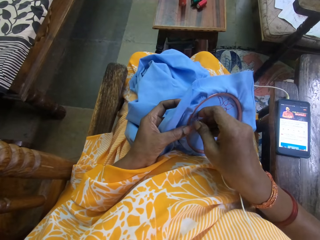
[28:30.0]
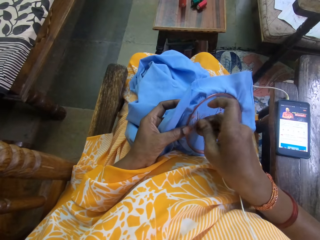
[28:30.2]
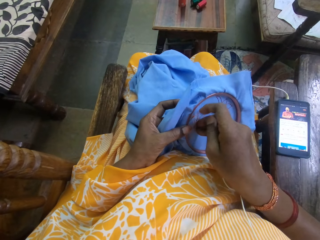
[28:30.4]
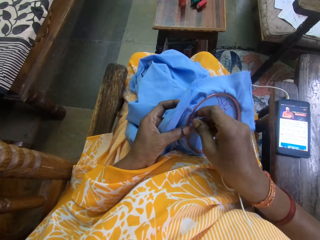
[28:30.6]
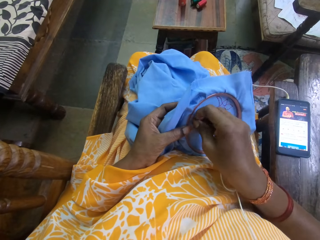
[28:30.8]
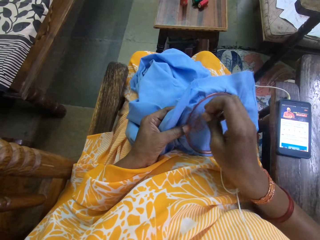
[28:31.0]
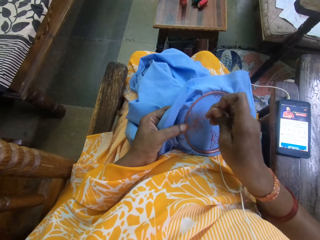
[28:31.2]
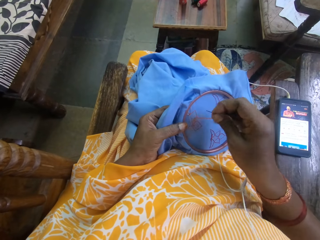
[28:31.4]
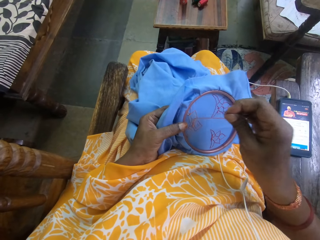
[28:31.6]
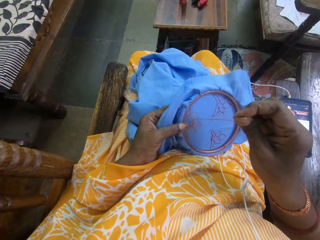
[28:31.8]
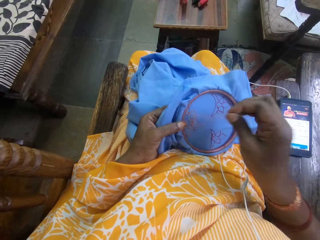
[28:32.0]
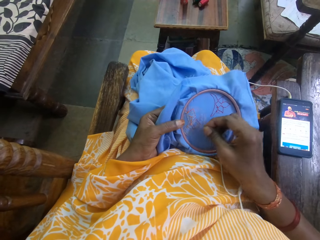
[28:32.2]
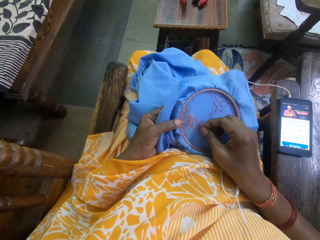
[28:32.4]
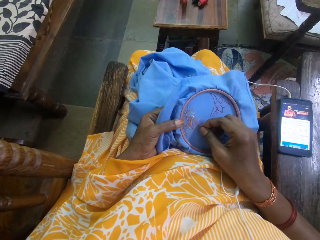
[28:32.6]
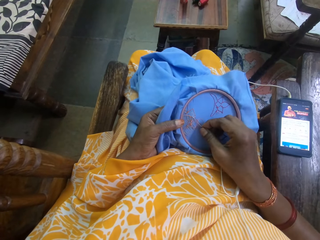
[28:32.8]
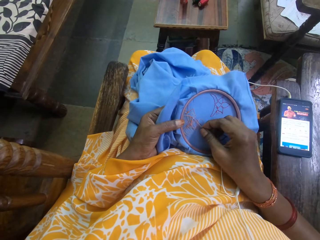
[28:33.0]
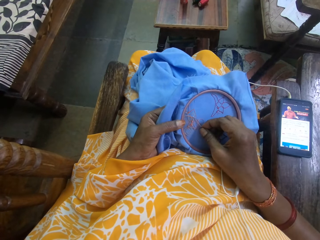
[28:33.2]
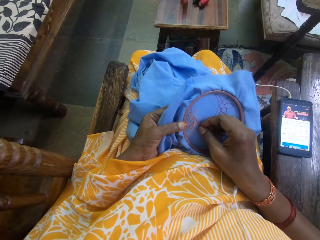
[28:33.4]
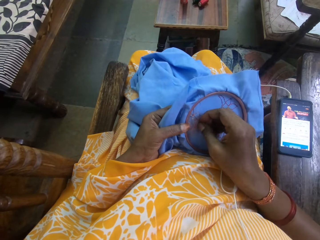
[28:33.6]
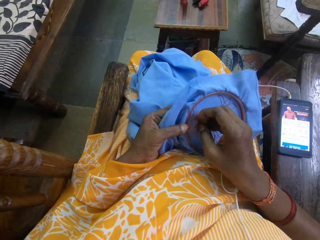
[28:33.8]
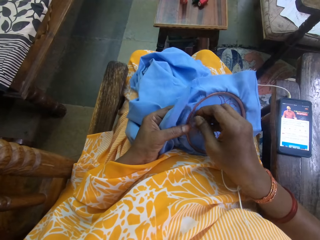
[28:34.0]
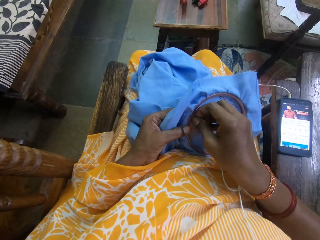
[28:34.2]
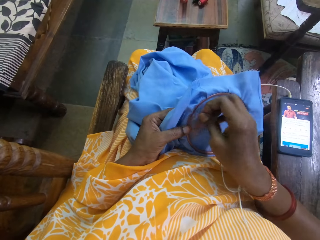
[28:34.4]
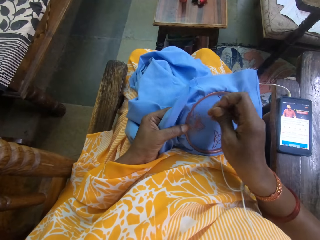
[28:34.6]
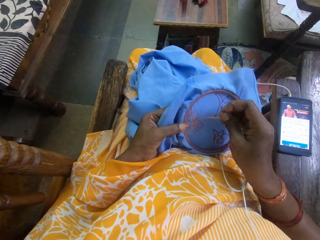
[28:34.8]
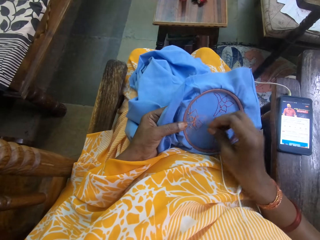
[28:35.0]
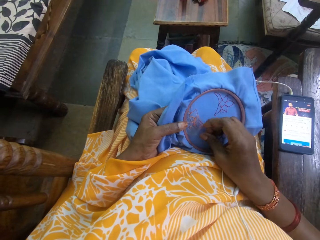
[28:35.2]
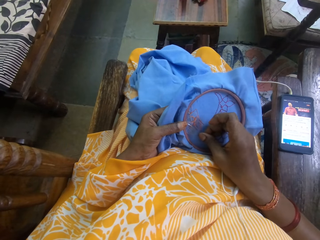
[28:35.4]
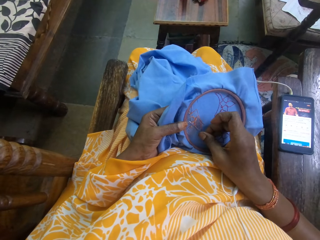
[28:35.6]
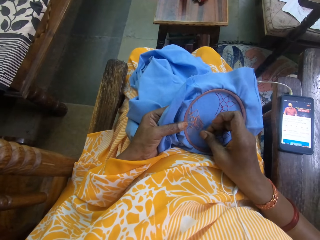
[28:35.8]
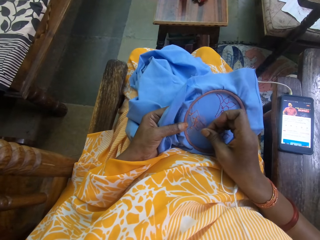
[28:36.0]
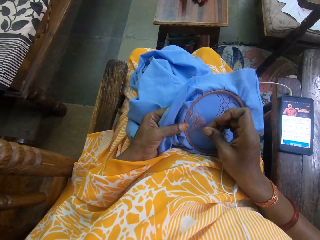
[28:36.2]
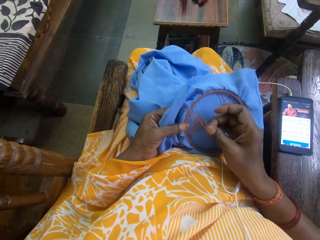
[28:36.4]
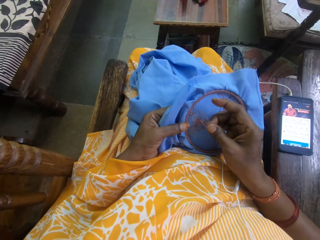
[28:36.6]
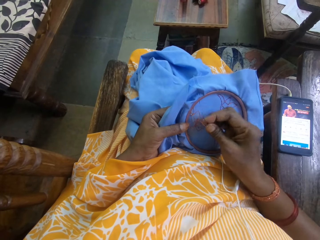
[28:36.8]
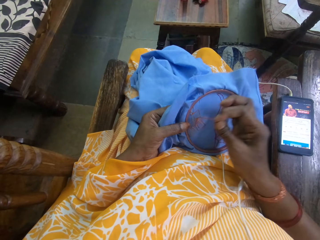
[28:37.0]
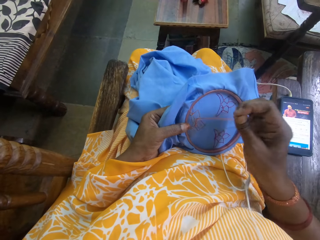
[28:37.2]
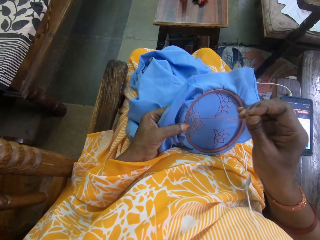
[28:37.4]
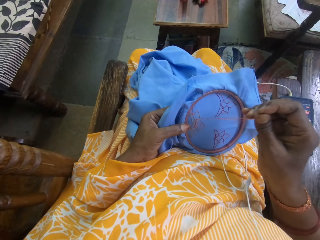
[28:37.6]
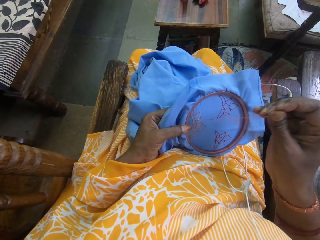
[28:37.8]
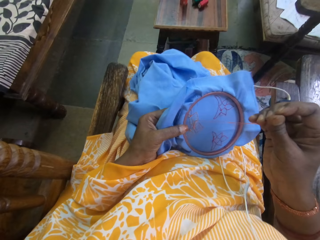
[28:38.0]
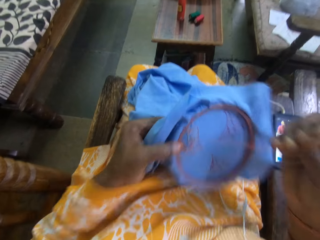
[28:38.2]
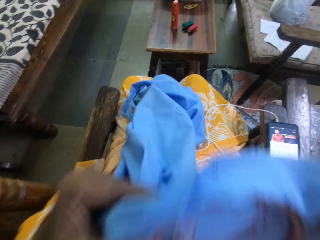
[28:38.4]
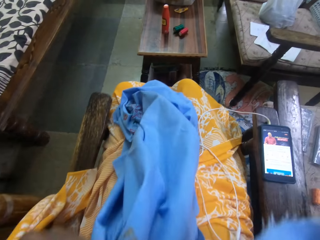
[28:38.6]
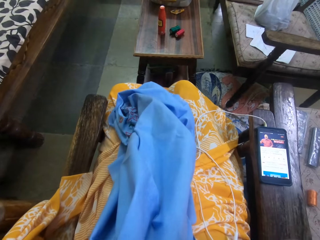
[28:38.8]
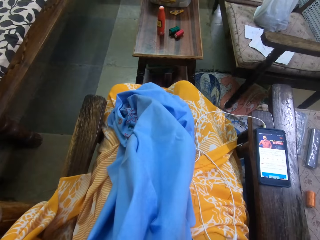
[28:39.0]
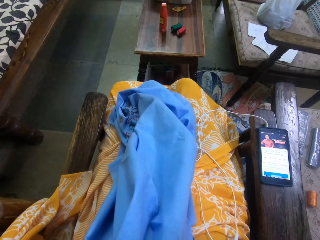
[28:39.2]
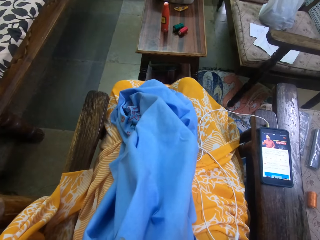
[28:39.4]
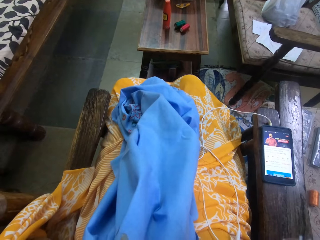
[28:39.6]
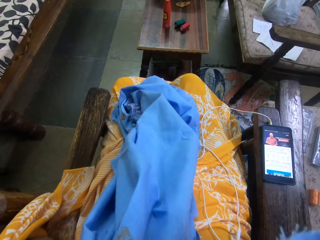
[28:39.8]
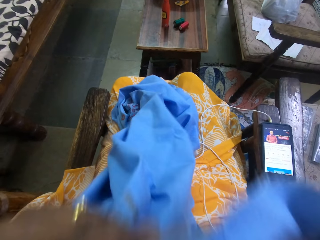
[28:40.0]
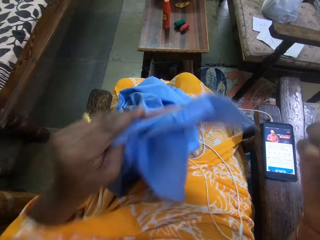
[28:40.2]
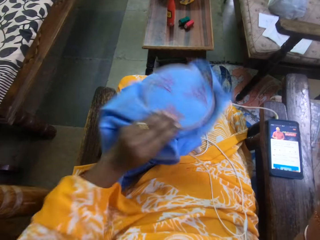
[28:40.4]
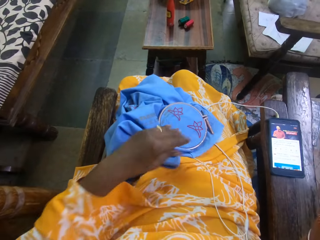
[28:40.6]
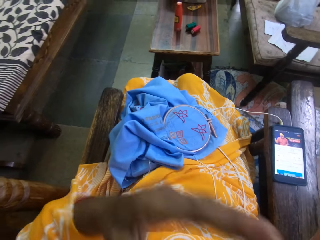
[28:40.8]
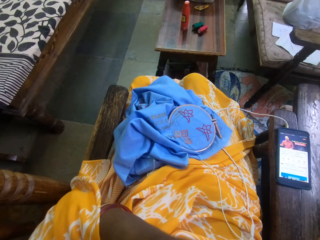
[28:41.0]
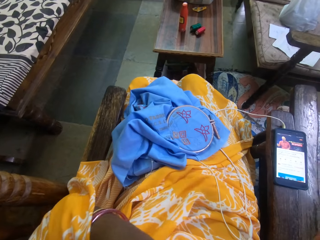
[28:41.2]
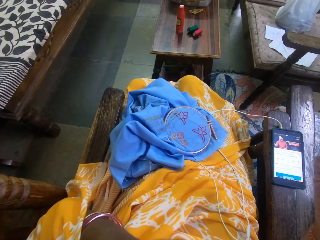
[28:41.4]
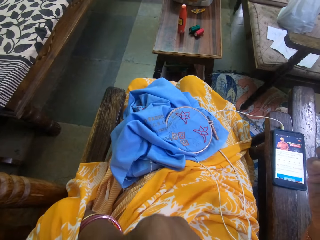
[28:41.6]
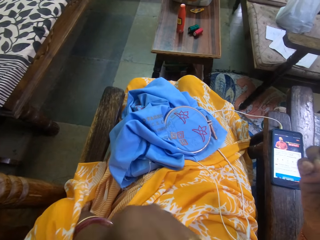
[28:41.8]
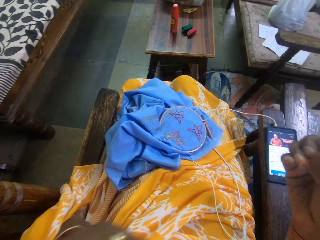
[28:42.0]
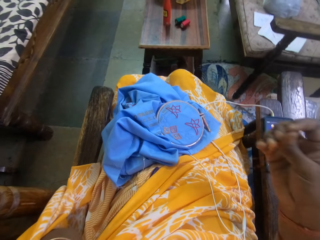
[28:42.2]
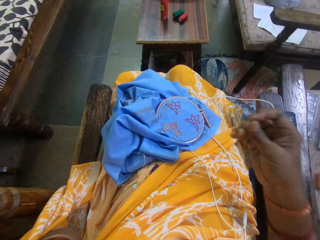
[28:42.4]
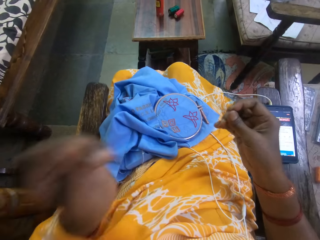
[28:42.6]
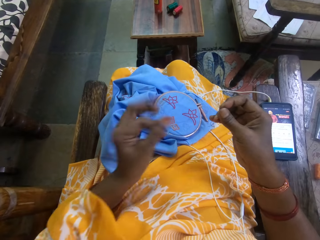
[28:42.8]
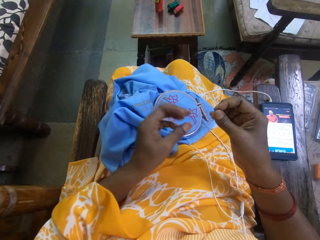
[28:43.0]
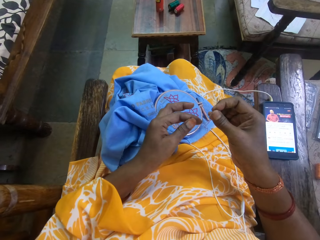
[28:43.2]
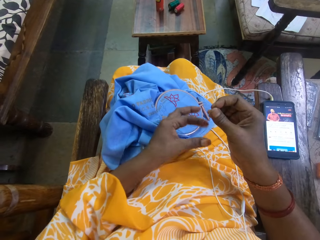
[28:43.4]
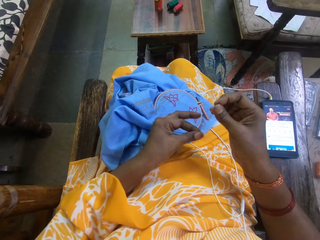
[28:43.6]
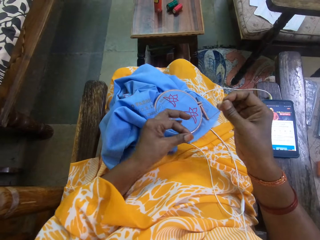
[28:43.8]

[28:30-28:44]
The camera wearer lifts the fabric. She cuts the thread on the fabric with her teeth. She drops the fabric on her lap with her left hand. She lifts a hand. She holds the thread and needle with her right hand.

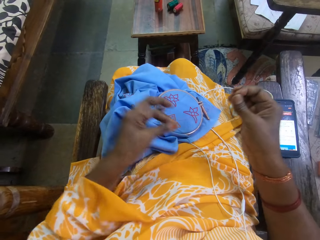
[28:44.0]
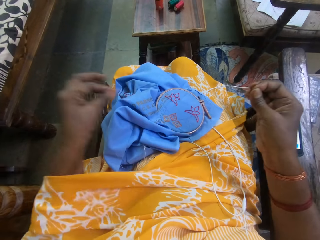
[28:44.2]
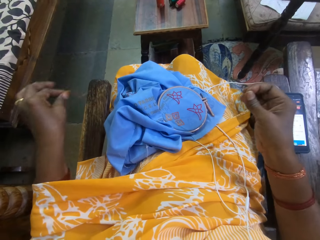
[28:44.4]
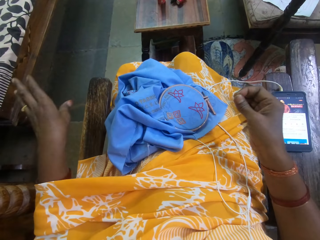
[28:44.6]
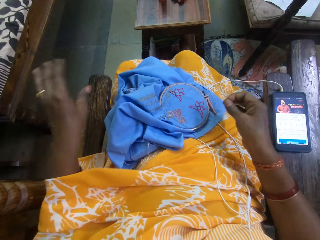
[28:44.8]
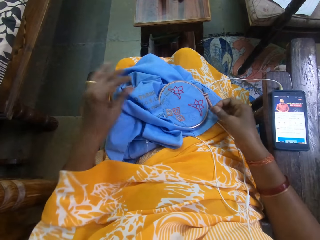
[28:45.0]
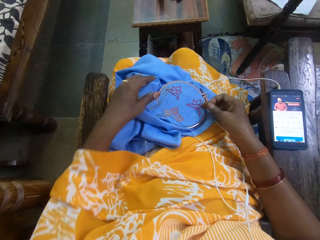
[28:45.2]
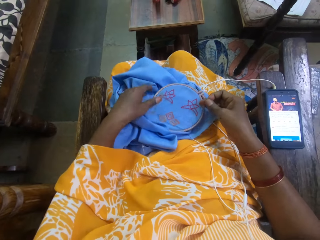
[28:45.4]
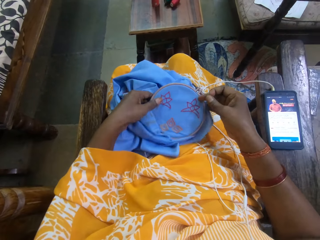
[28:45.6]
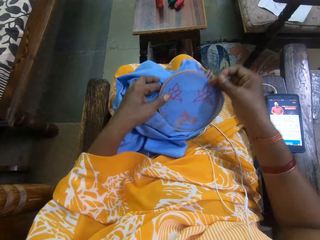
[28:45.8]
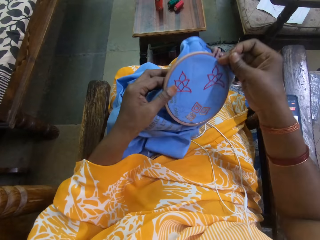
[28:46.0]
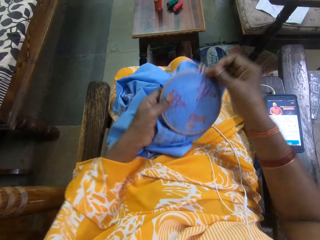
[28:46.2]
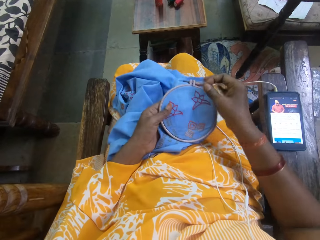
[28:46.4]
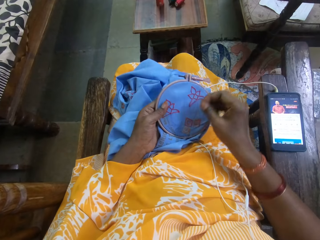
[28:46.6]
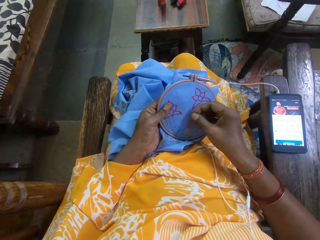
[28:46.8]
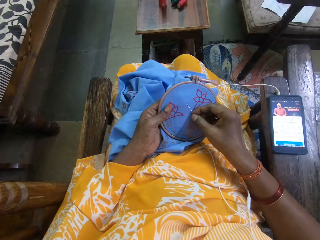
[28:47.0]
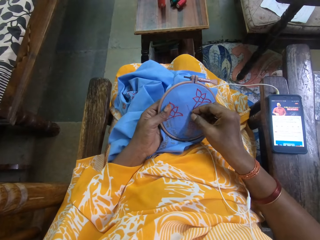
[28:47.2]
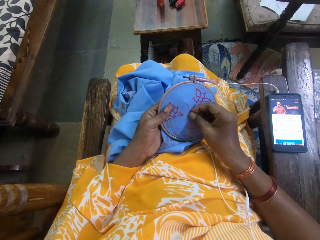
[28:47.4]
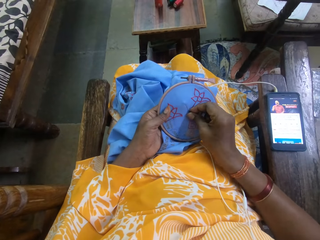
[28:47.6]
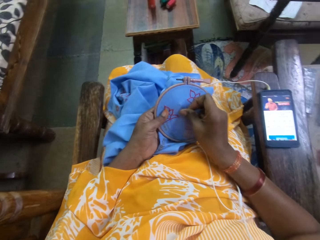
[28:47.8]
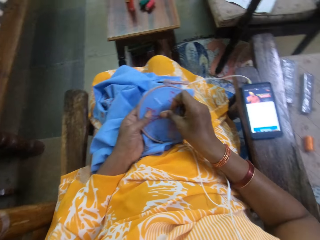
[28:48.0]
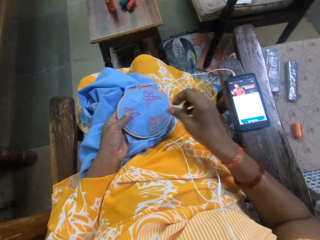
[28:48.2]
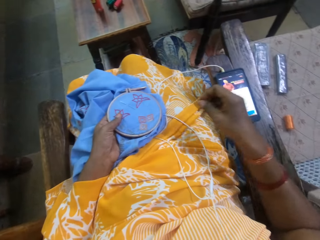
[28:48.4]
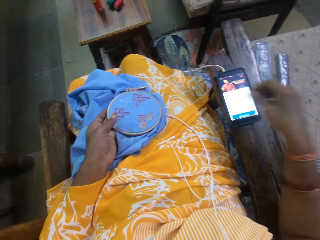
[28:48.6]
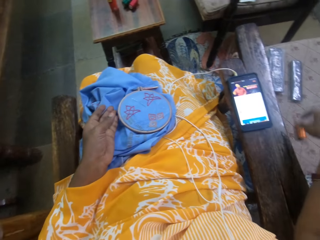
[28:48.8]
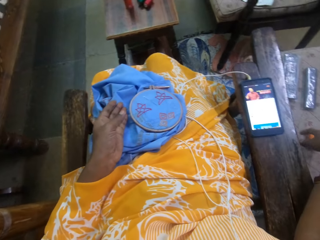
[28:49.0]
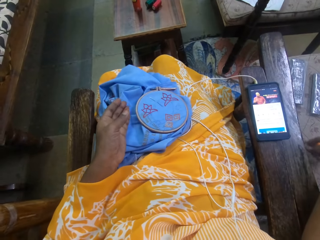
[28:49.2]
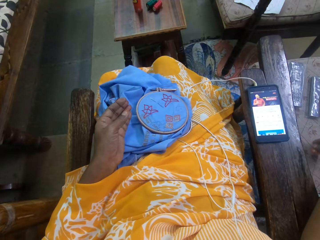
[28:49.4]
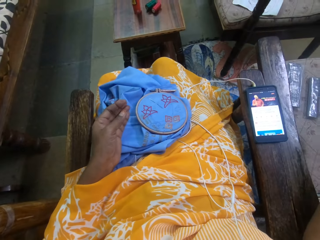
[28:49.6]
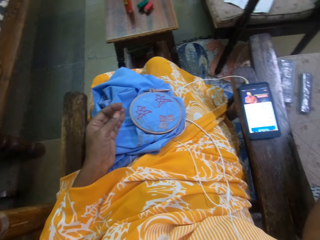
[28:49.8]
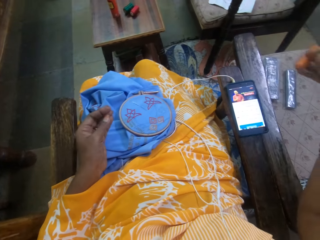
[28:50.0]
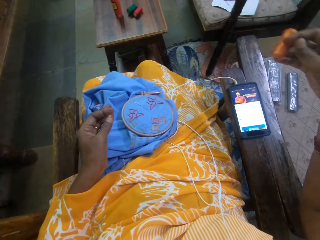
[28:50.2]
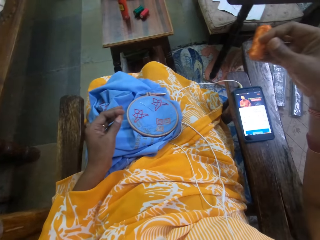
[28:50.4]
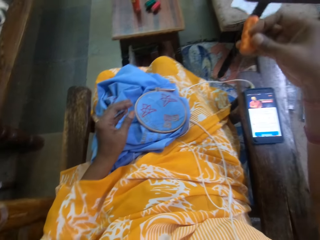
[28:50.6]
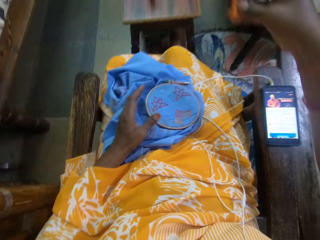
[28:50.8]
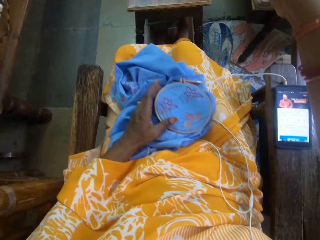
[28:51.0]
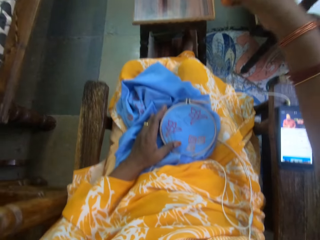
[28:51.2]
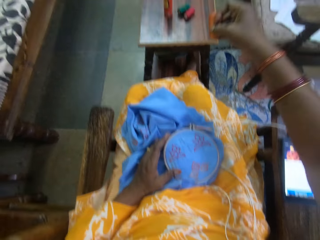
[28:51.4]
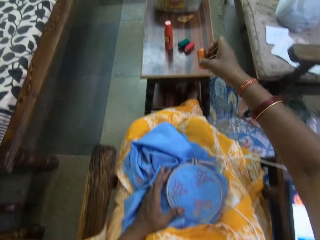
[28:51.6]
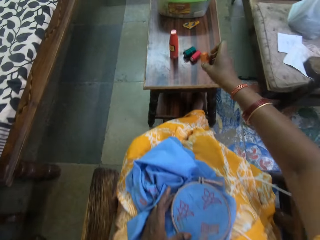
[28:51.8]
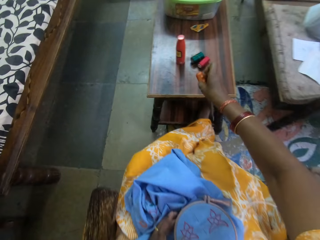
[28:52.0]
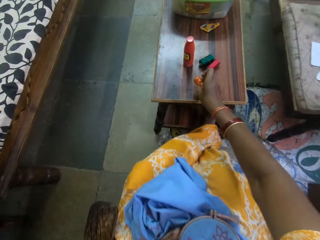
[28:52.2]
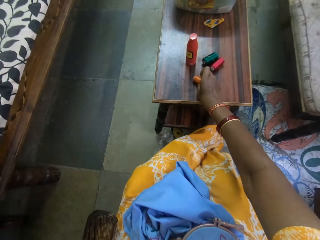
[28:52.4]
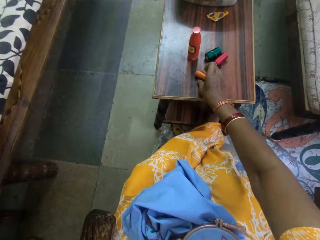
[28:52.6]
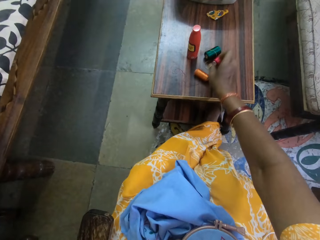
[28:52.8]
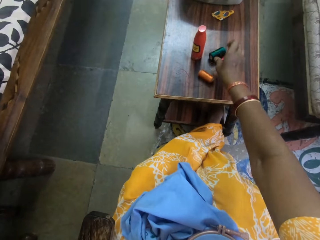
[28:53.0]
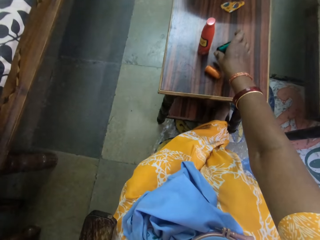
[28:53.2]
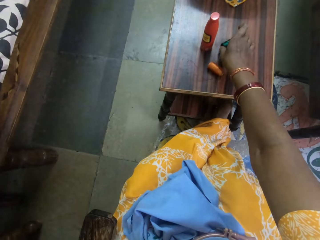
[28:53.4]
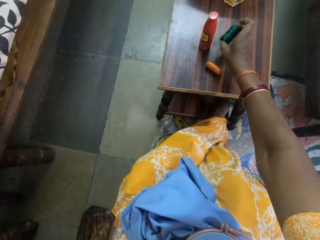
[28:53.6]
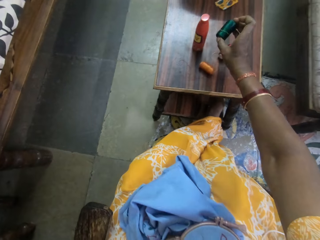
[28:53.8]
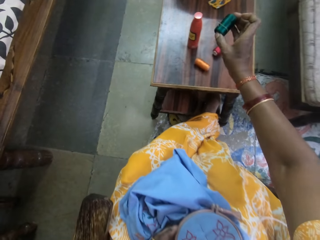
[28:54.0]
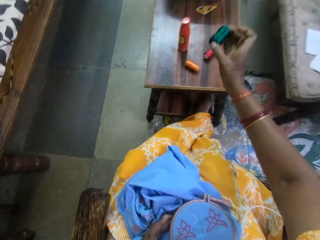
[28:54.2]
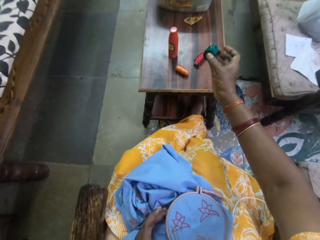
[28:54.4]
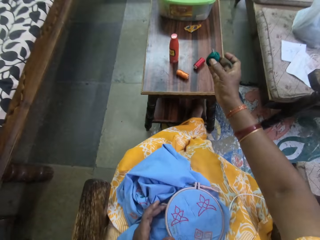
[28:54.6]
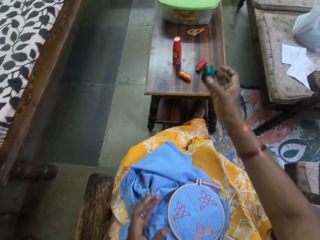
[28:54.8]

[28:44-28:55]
The camera wearer removes the thread from the needle with her left hand. She picks the fabric from her lap with both hands. She holds the fabric with her left hand. She sticks the needle in the fabric with her right hand. She releases the needle. She drops the fabric on her lap with her left hand. She picks up a thread from the table with her right hand. She drops the thread on the table with her right hand. She picks up another thread from the table with her right hand.
